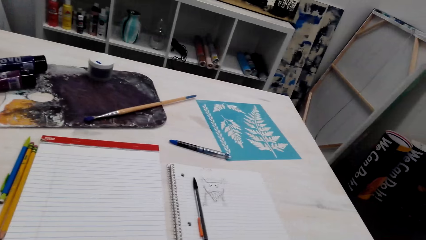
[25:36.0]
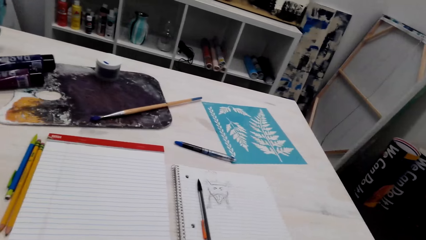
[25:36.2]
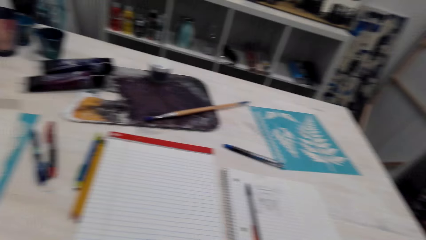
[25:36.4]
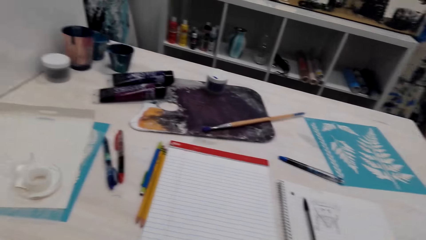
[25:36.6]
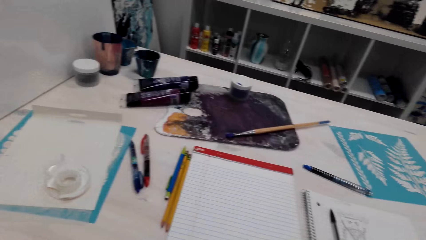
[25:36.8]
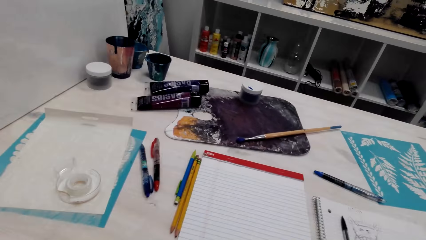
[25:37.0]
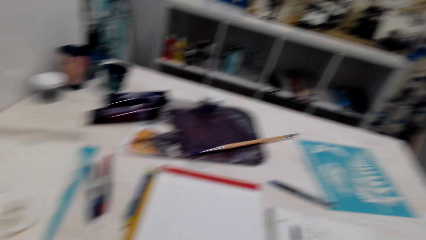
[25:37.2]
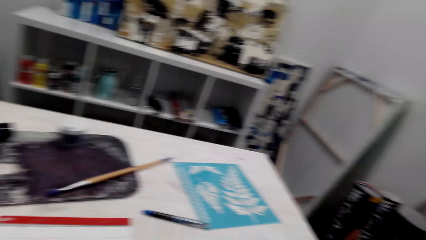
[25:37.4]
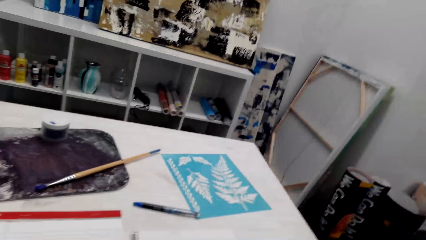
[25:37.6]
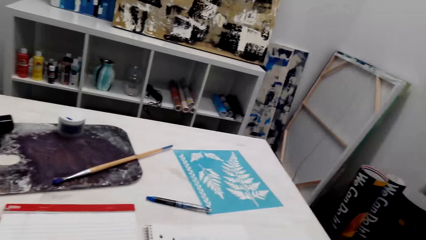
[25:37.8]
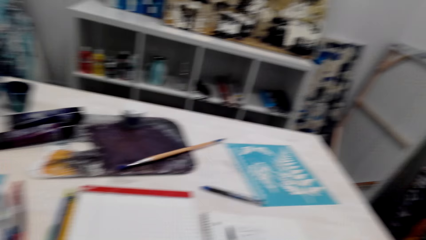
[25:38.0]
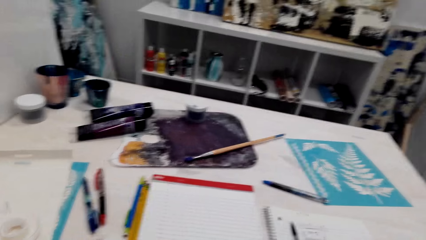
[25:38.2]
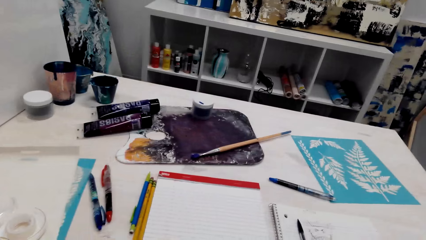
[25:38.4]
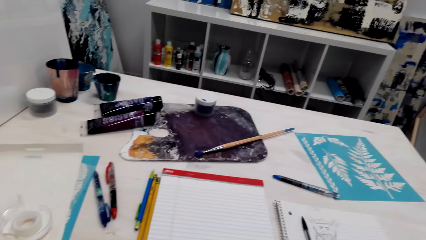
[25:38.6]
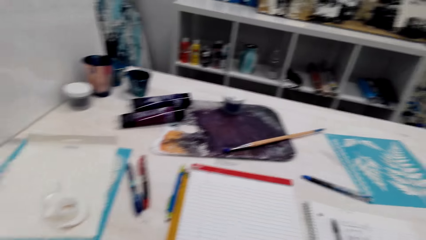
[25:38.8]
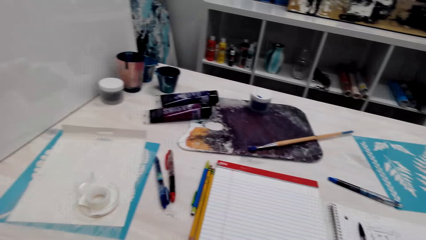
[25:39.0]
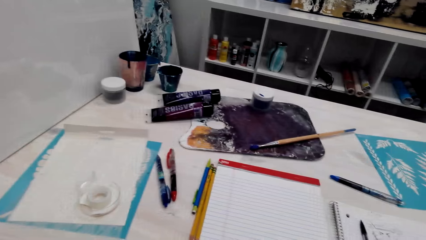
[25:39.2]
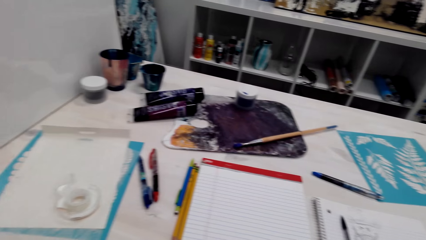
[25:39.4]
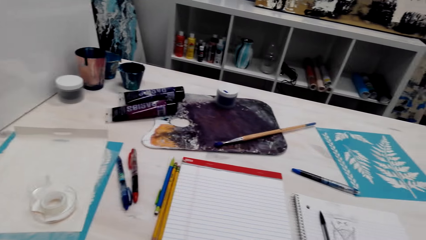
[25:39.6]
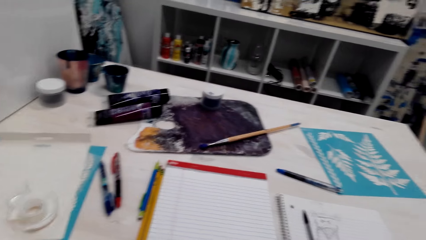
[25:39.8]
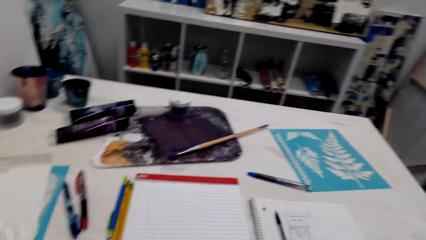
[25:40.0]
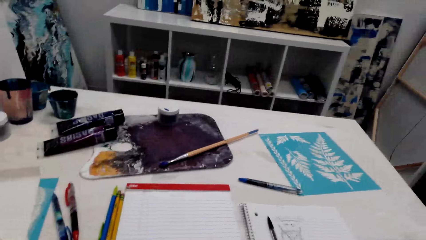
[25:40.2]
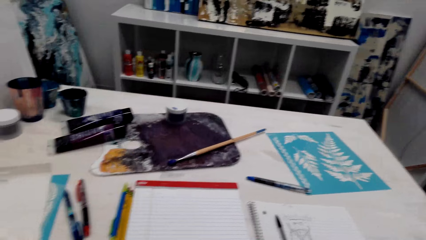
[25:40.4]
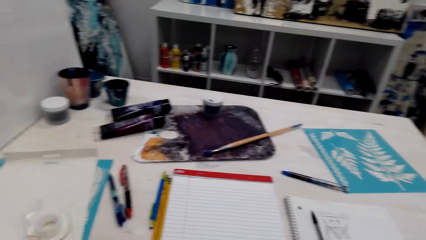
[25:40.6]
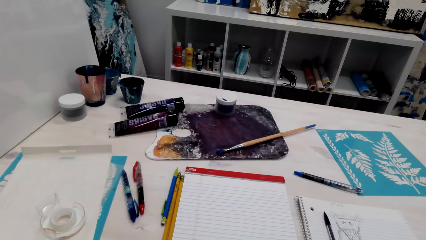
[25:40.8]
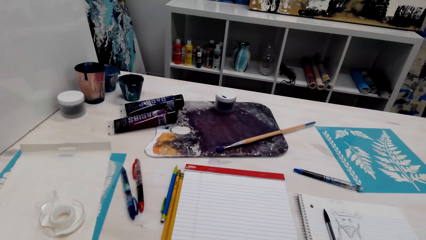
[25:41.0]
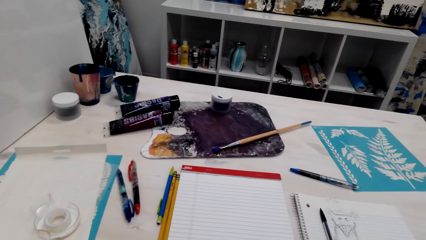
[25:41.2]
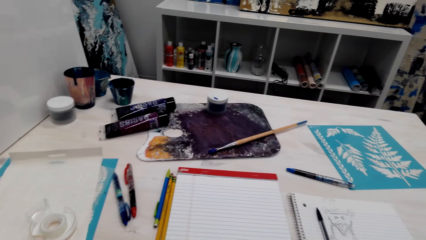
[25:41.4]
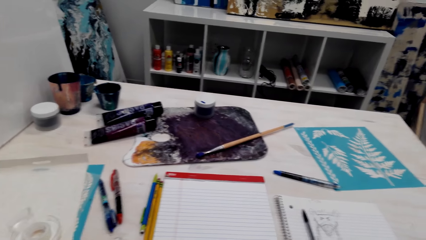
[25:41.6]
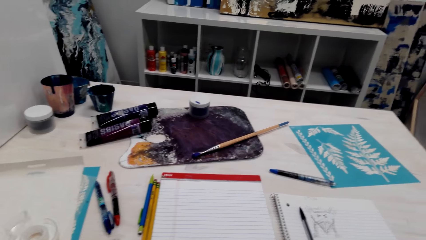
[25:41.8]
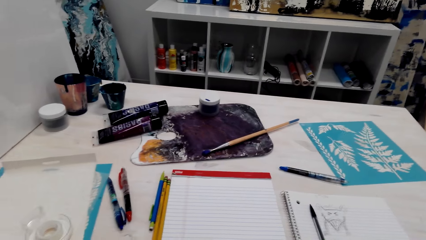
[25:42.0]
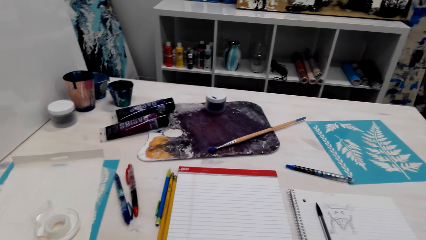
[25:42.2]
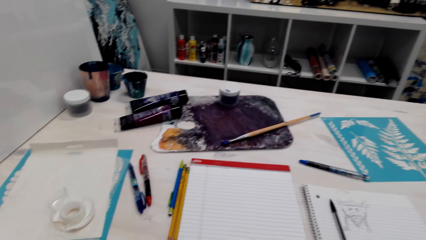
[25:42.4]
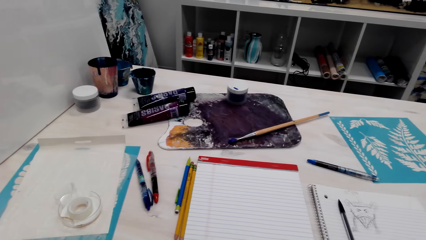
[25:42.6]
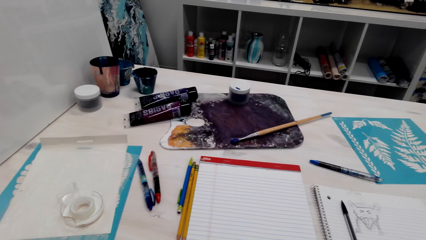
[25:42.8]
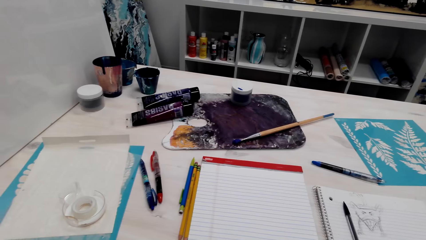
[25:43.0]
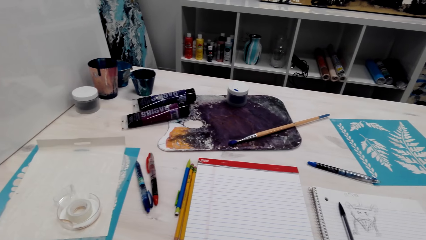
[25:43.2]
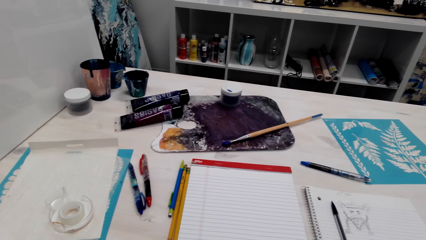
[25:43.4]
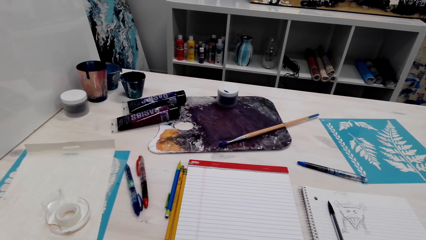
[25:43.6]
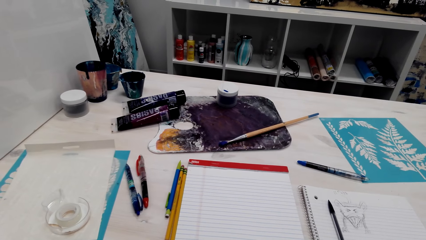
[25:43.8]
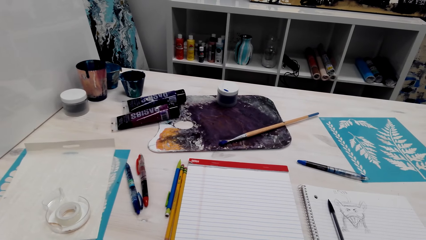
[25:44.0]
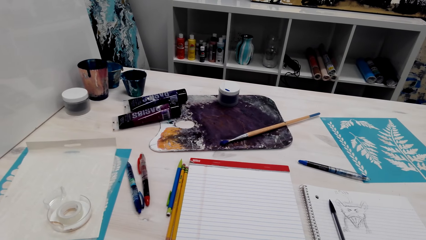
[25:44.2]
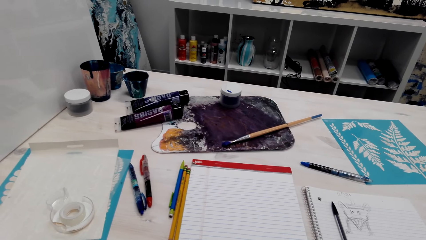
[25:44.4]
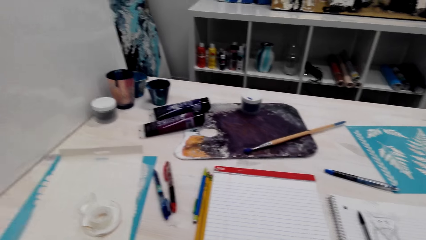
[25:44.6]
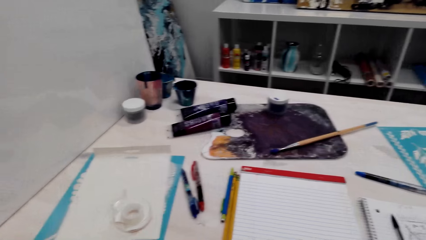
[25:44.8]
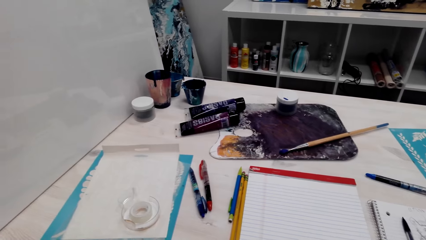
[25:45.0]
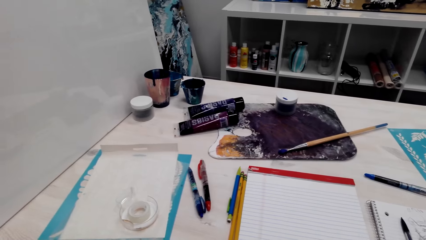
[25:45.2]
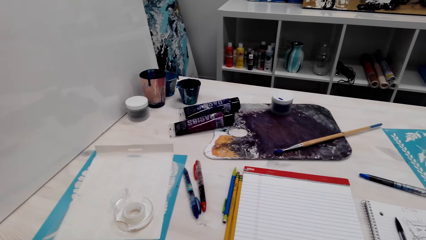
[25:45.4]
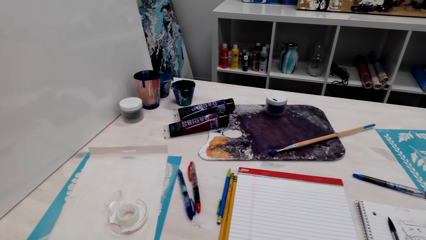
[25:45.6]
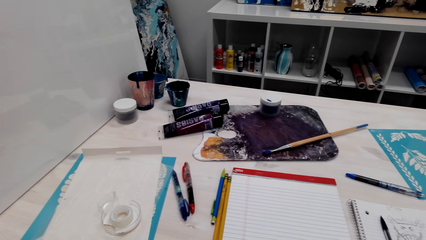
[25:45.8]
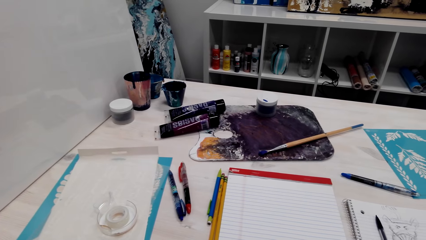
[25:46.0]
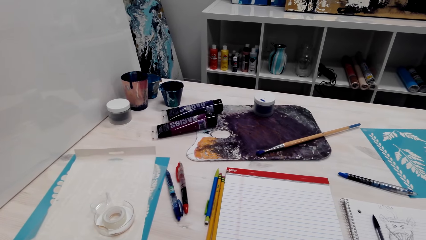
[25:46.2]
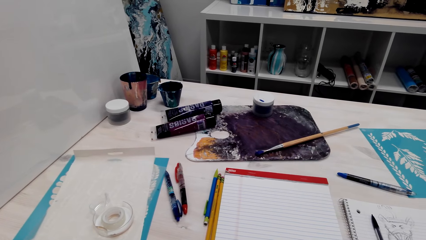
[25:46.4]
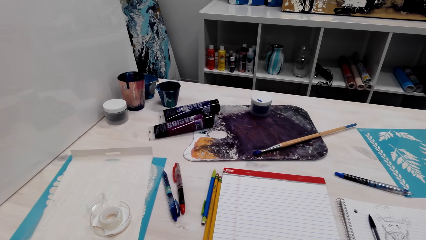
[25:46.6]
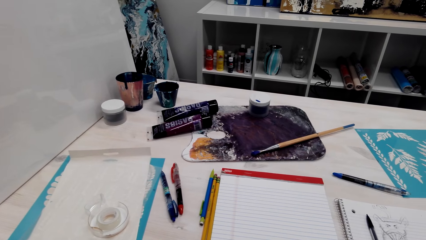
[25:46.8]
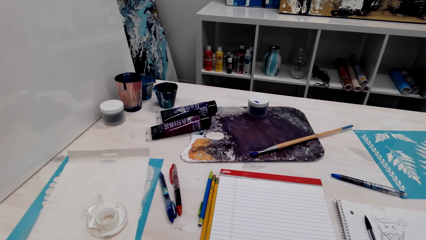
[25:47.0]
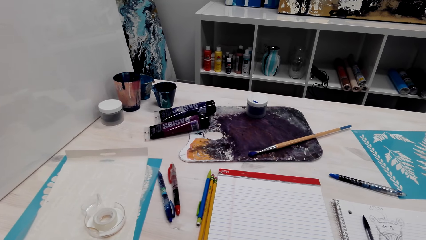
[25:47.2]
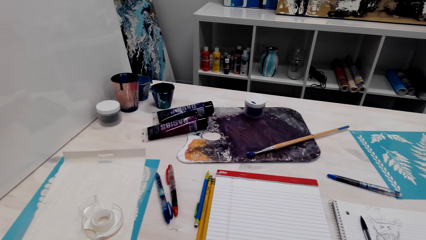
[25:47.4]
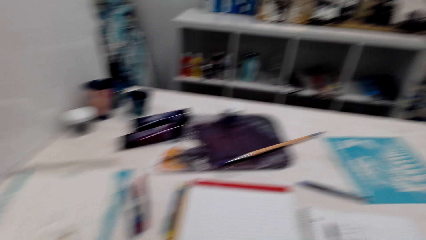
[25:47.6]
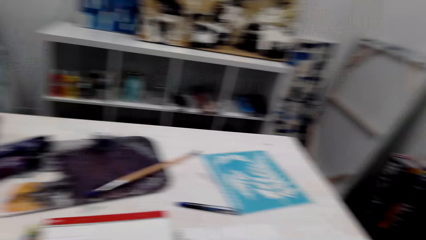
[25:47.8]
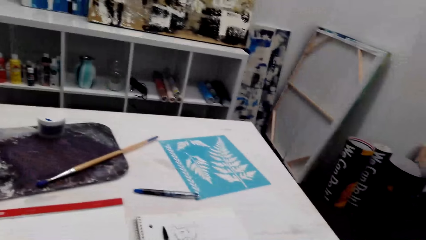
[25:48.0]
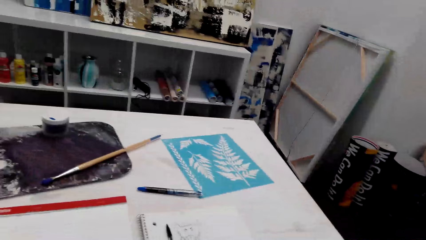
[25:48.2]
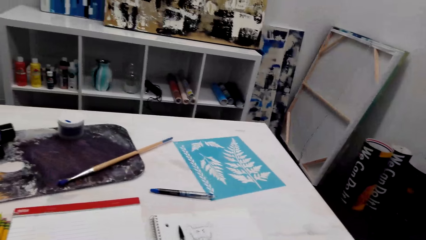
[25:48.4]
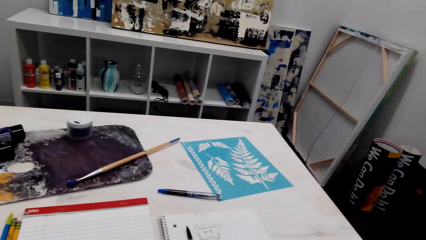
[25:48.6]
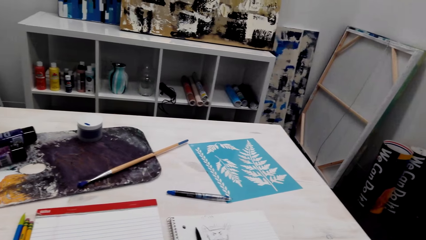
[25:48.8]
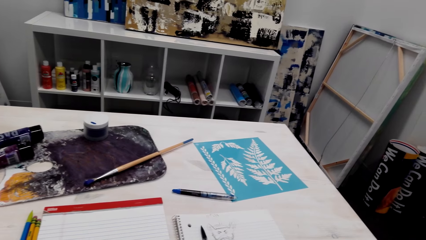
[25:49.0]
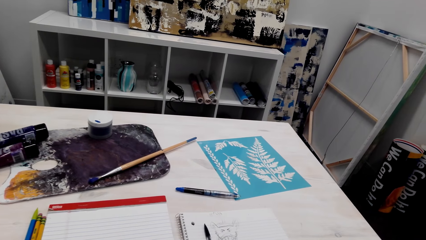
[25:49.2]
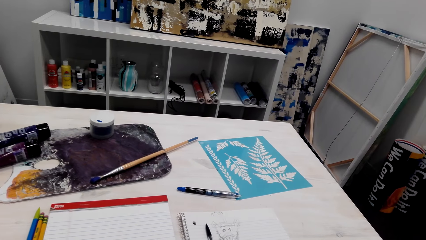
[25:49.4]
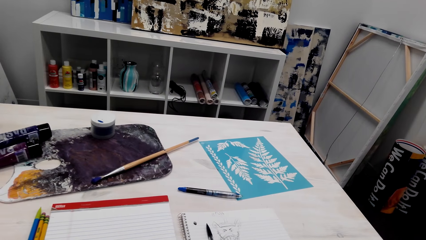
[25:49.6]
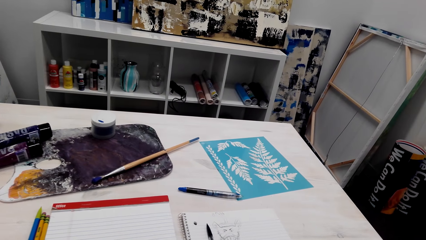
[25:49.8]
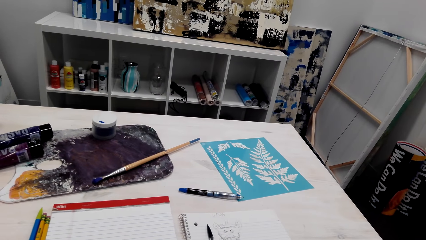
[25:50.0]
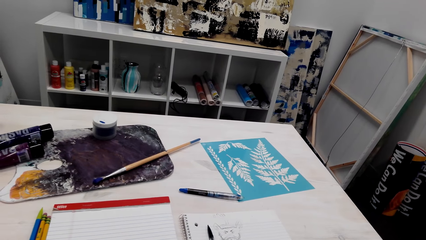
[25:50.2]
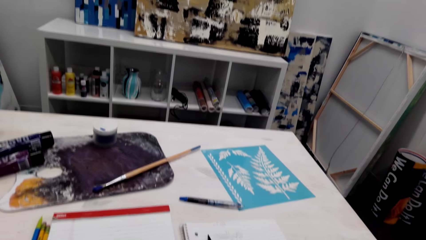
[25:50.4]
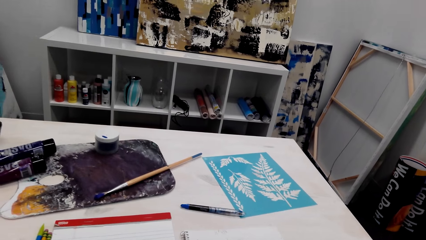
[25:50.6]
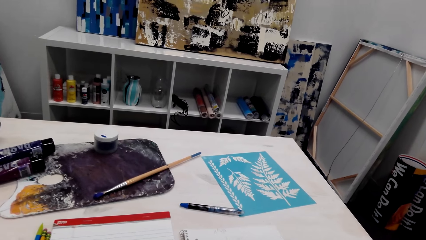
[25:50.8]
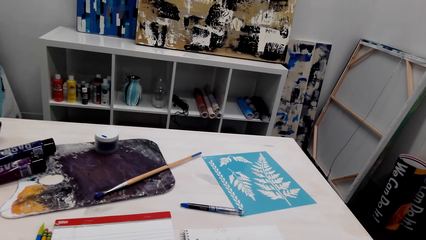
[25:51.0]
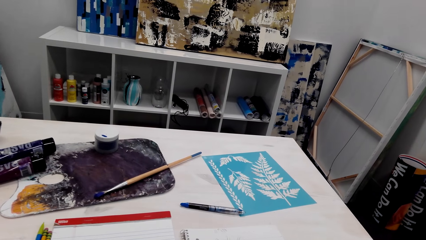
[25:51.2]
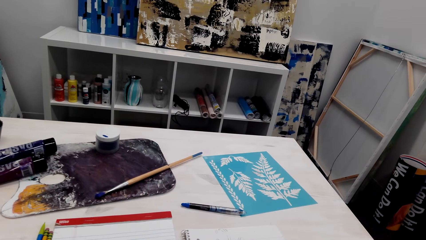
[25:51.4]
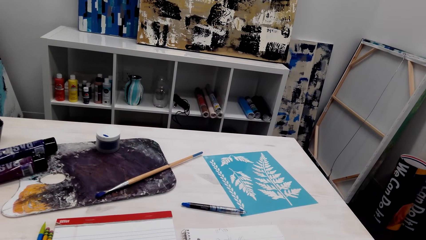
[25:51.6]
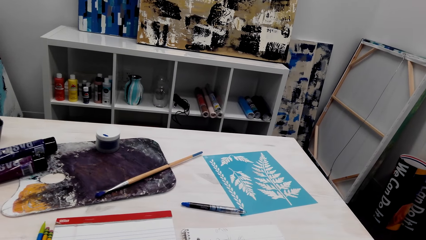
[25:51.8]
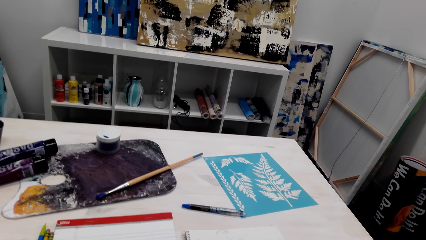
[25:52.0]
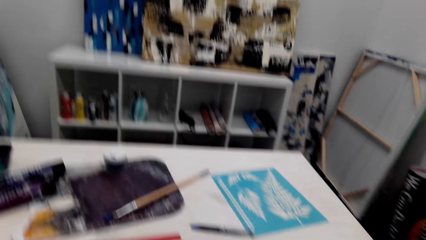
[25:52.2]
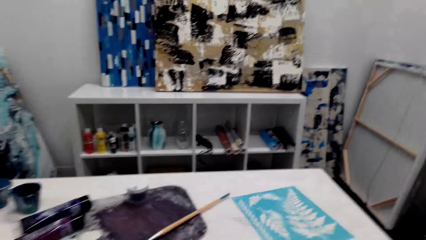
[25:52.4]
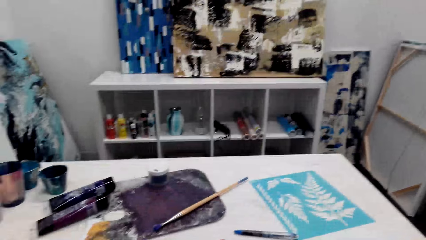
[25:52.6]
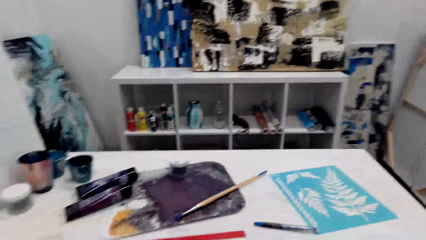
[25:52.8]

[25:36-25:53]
The camera wearer looks around the table. They talk to another person. They turn.
